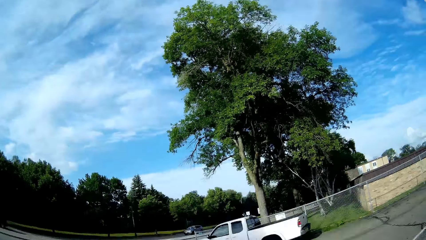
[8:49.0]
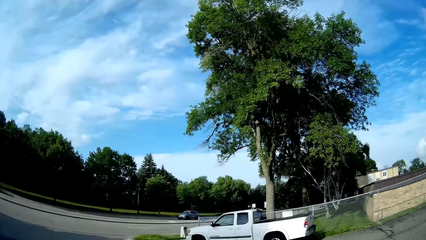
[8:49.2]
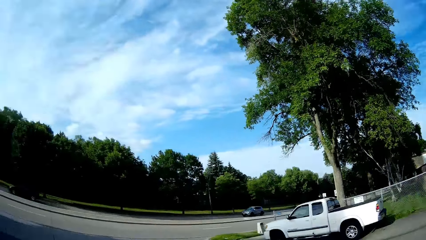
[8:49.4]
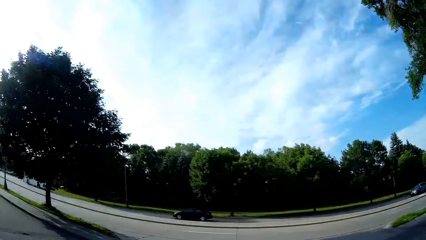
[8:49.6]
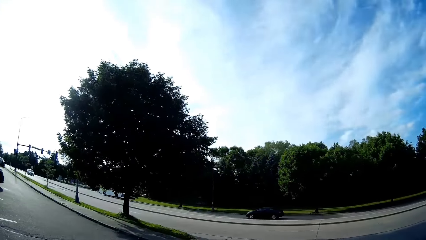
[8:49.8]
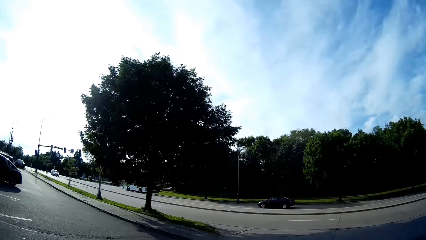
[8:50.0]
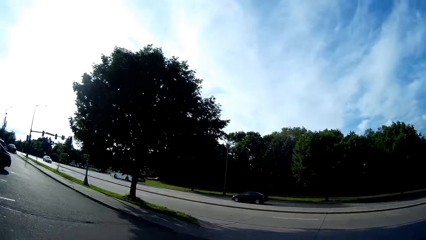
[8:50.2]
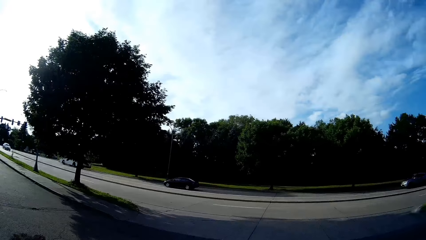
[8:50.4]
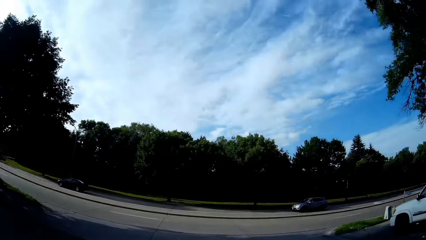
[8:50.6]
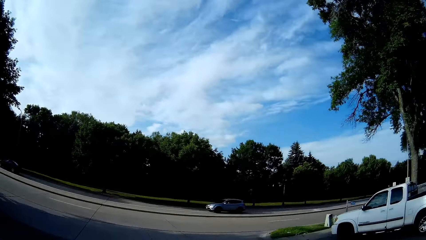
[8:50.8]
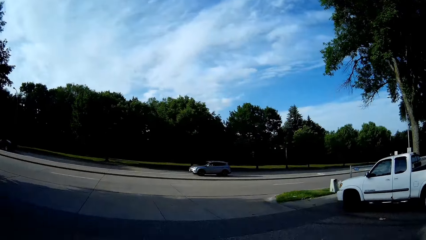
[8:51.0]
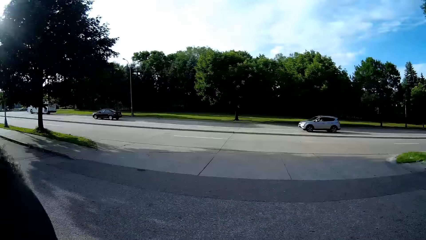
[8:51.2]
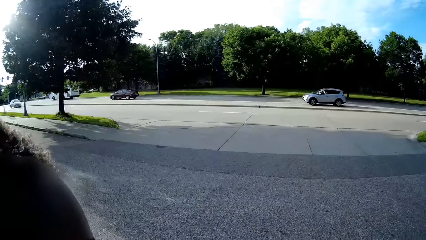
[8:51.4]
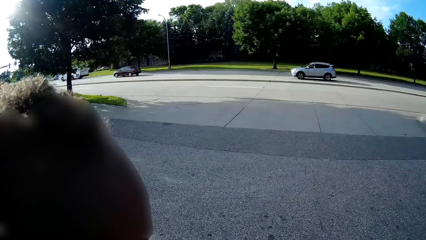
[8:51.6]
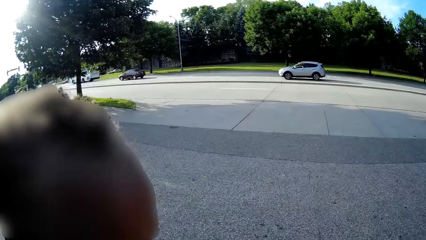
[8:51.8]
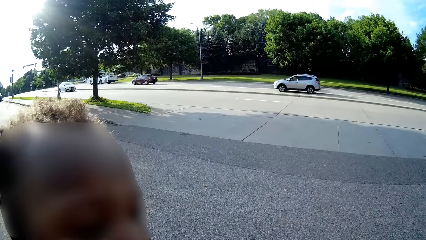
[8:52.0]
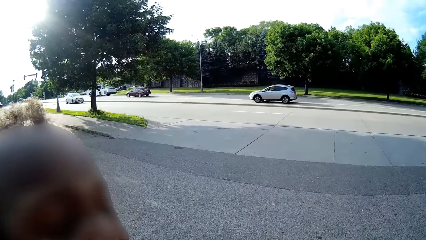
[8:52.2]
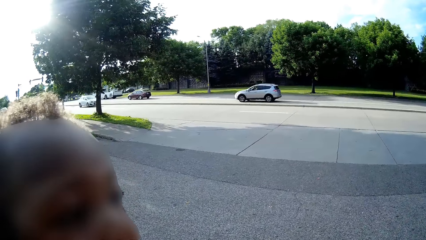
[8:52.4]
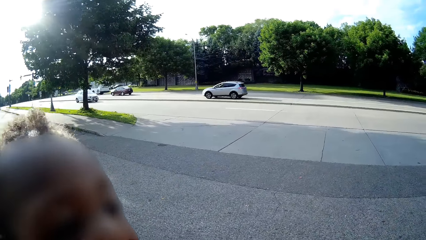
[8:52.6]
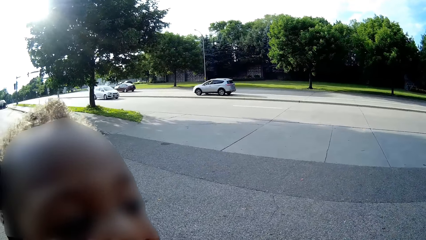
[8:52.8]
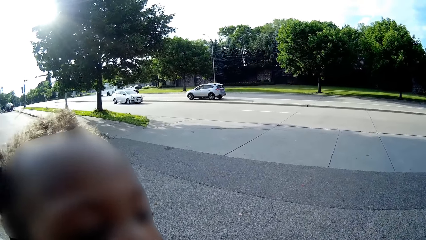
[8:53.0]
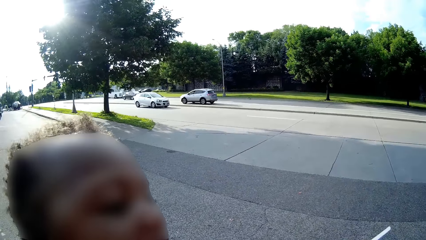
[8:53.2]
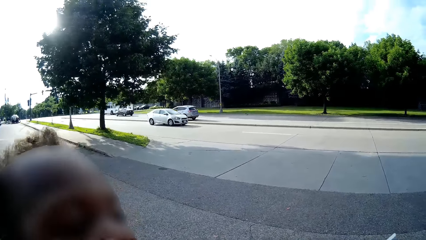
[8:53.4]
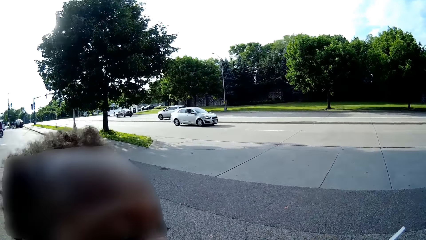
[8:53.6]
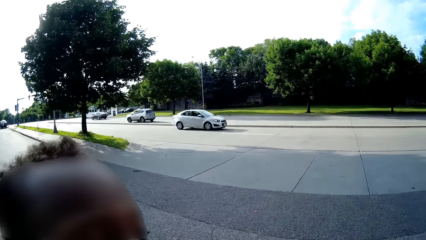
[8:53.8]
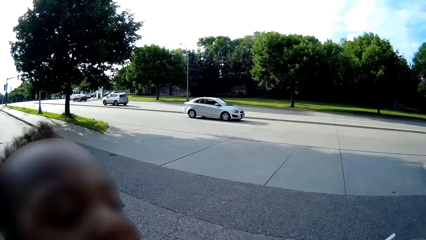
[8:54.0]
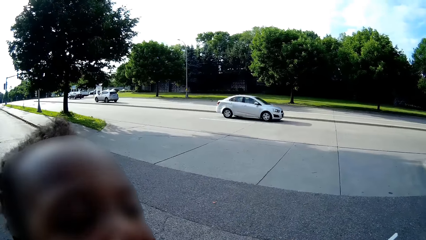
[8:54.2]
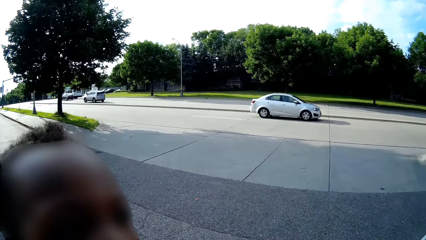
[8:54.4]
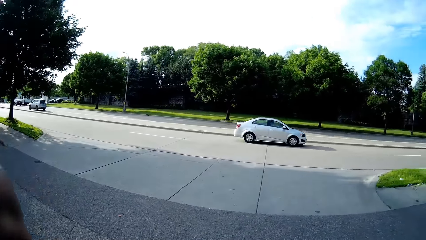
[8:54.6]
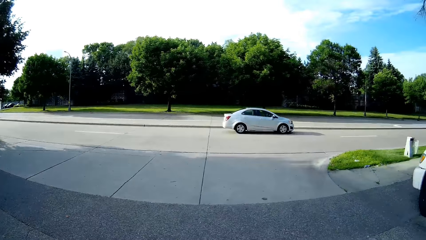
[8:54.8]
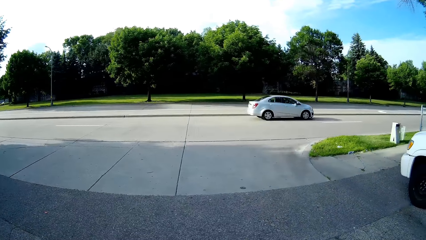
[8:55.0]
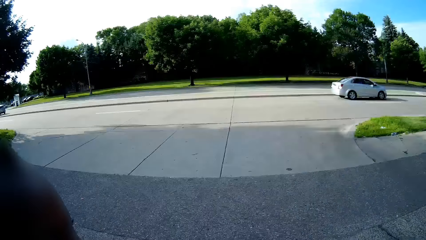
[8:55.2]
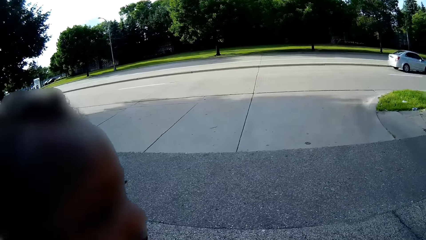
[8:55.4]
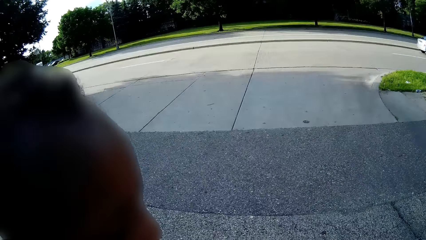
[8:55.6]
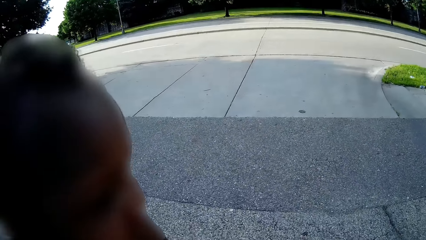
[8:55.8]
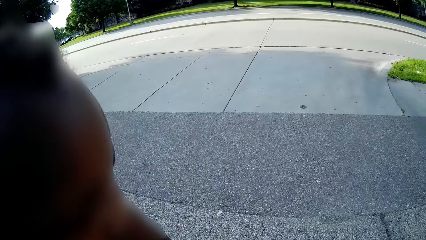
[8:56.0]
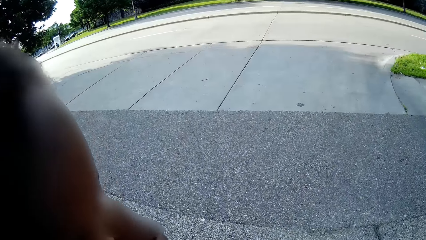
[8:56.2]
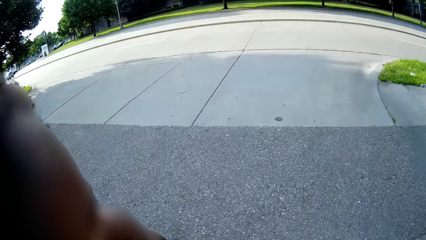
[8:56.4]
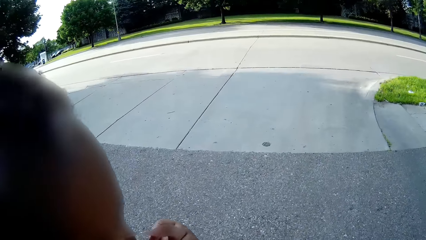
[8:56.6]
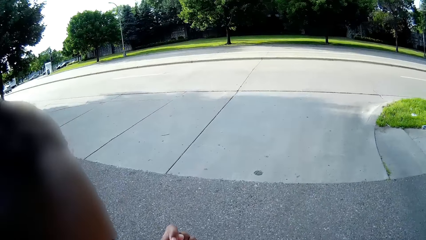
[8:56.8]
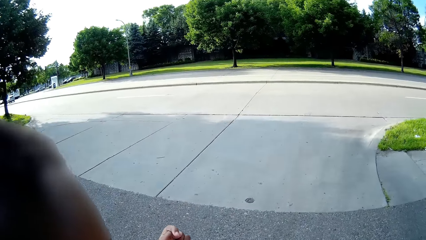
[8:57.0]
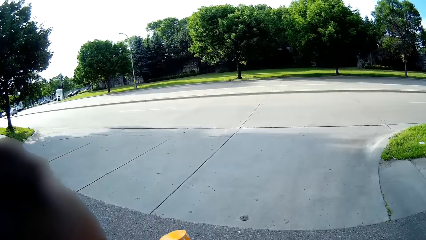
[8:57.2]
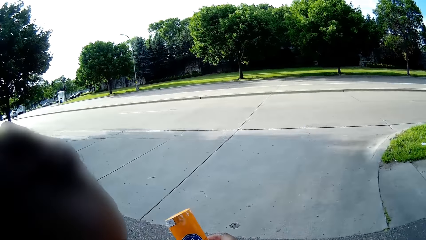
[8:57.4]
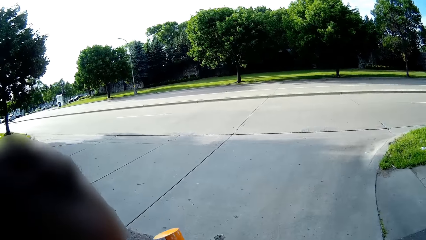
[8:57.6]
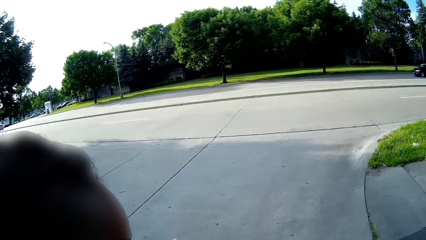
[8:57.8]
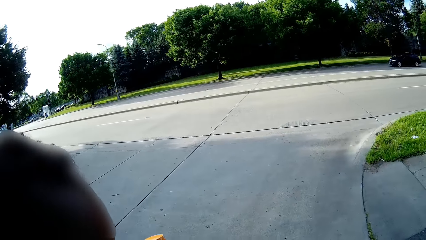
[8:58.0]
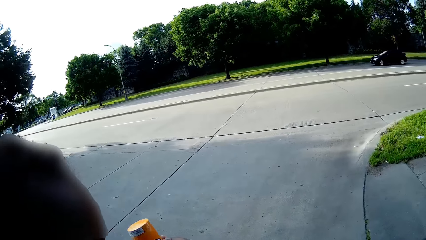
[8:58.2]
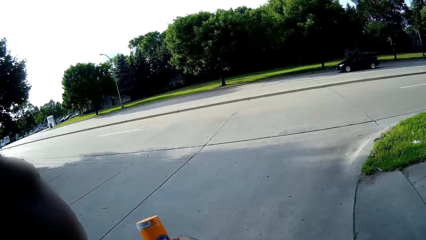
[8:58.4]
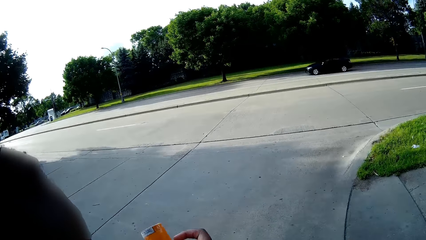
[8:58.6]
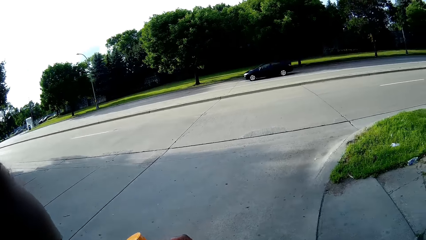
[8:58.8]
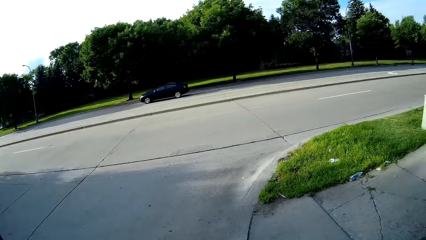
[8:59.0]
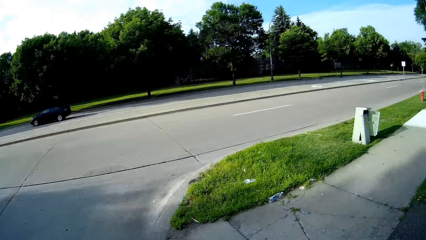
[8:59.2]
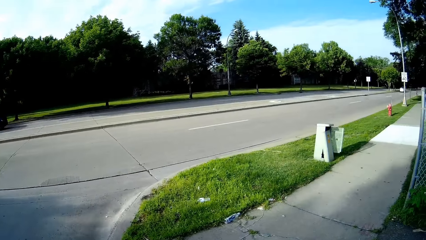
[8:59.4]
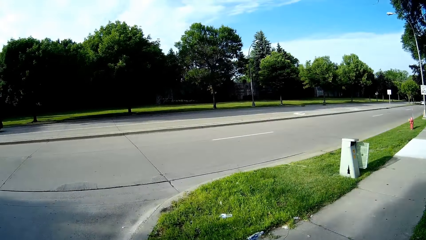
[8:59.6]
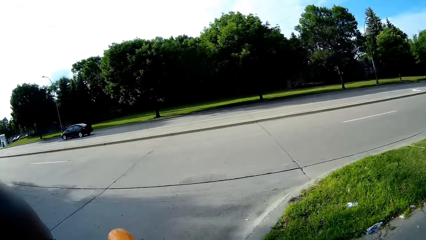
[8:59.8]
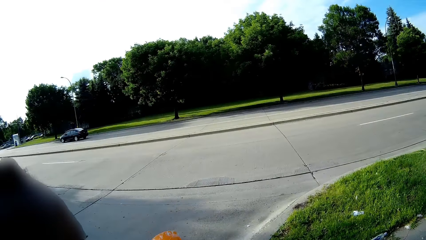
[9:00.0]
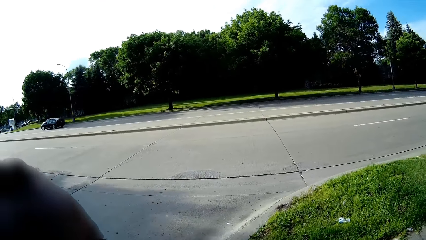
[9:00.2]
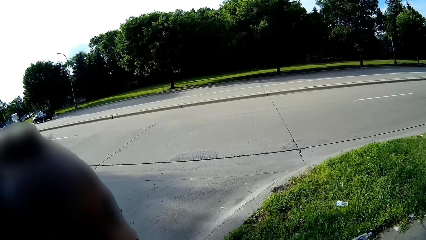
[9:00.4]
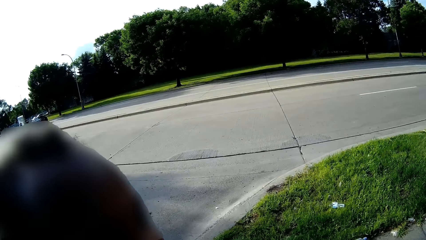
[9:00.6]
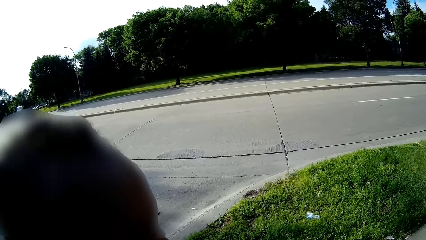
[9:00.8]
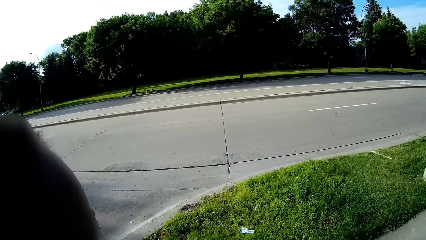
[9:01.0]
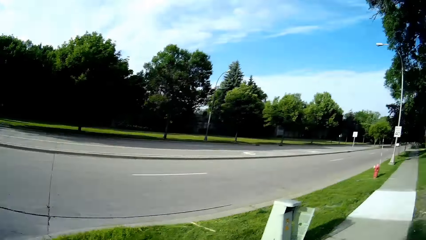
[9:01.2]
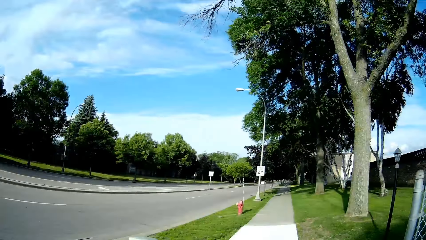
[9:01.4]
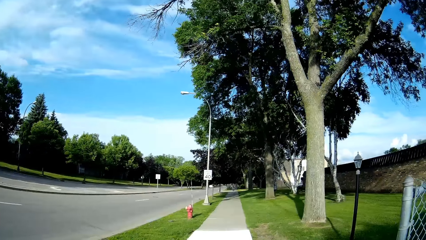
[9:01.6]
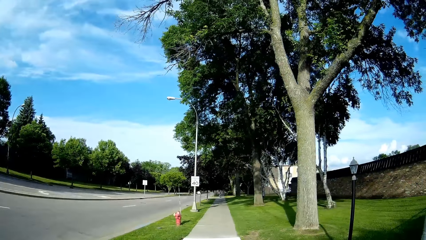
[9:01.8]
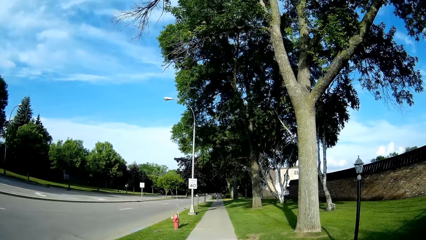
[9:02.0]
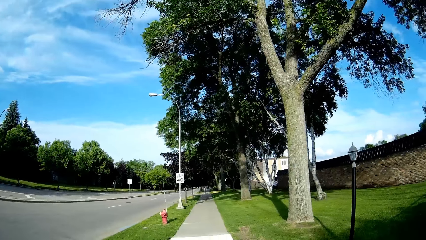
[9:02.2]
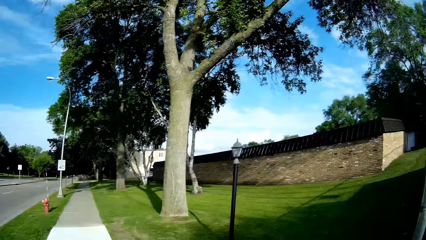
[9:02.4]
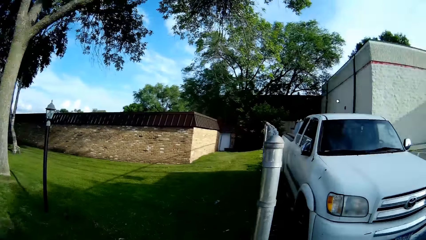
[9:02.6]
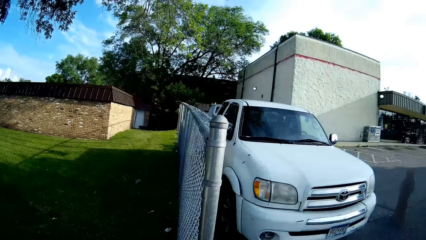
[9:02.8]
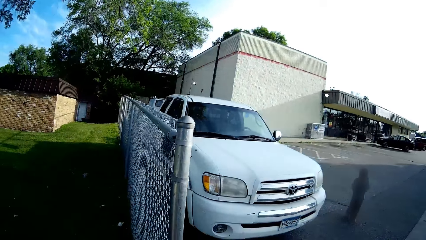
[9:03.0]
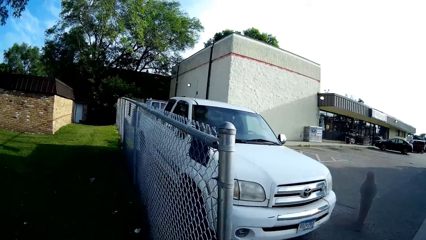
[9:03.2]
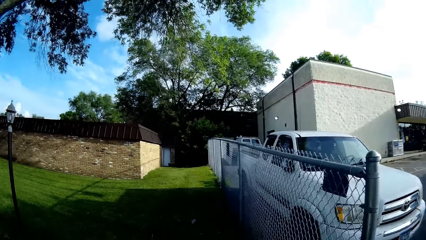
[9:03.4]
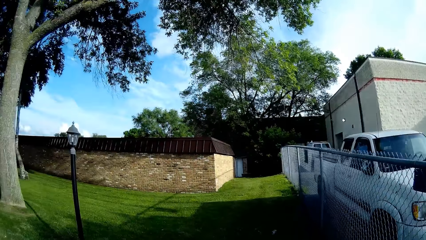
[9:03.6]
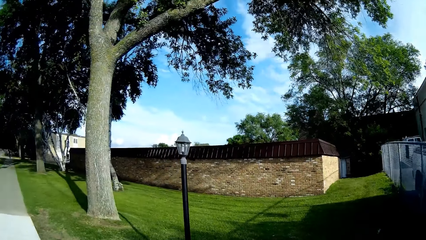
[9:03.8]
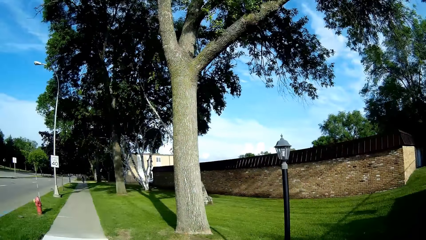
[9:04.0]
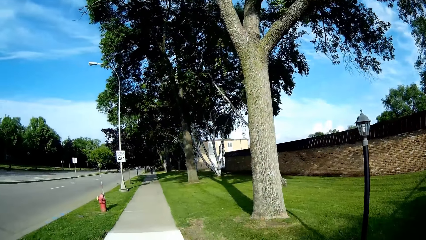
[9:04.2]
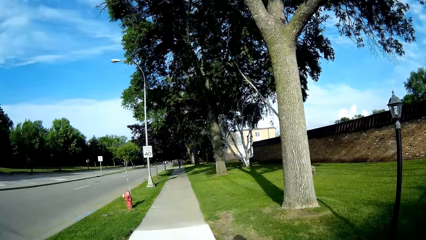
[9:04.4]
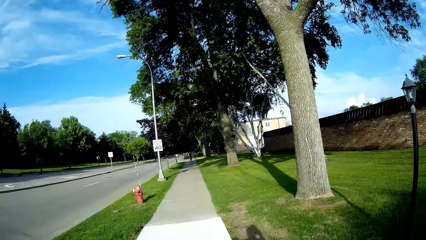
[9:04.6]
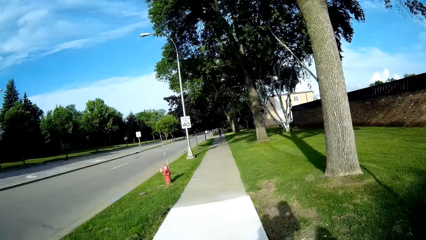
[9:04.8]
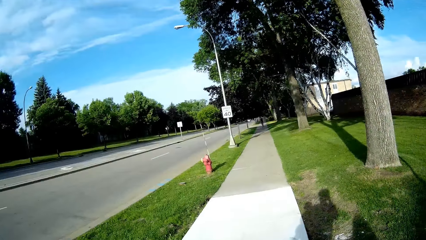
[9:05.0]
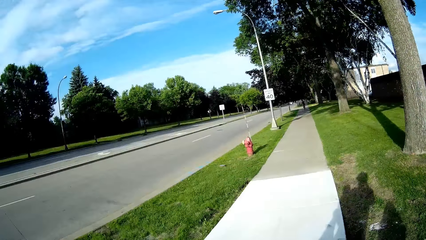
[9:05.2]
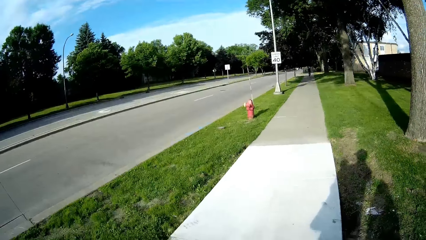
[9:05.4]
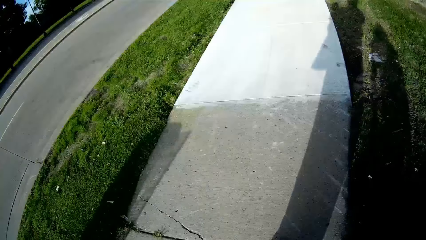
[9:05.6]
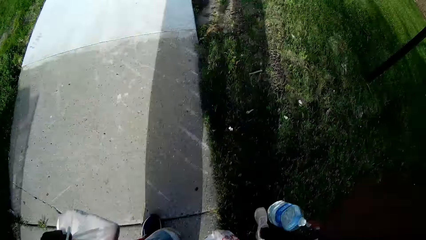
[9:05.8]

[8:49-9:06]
The camera wearer talks and walks. They talk.
